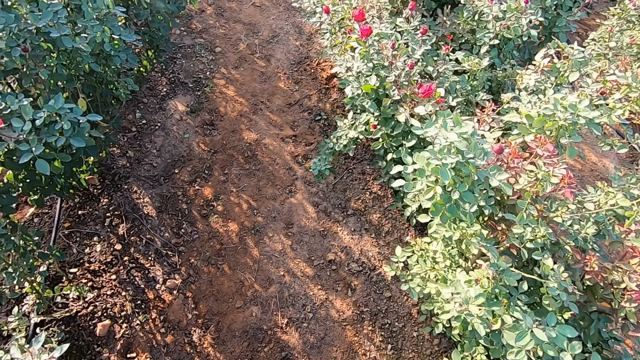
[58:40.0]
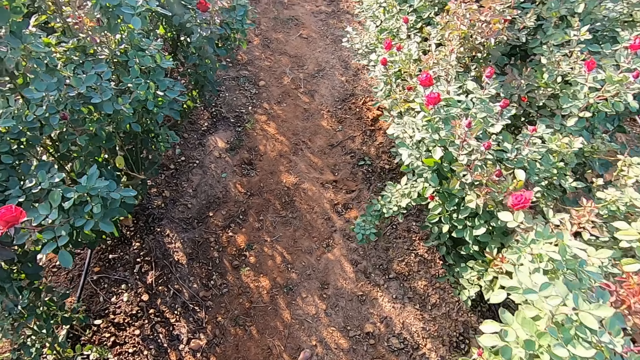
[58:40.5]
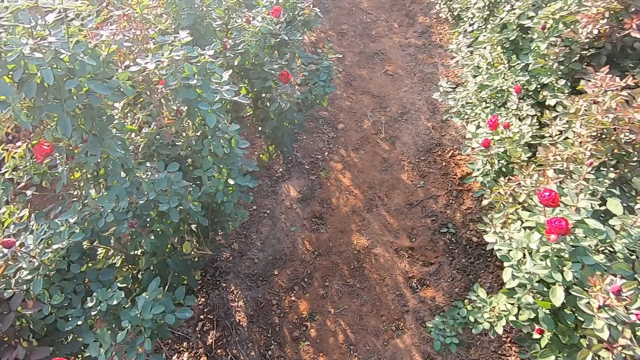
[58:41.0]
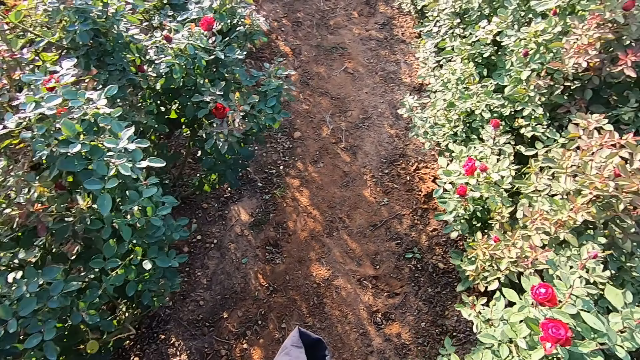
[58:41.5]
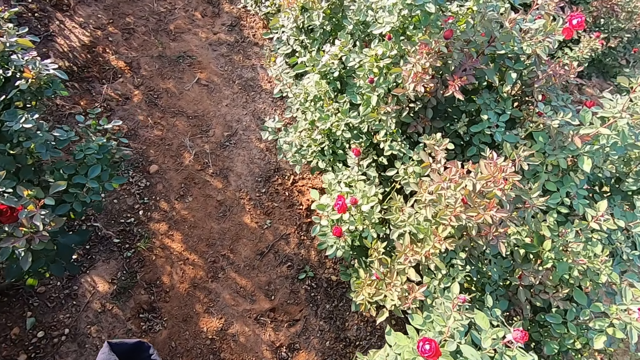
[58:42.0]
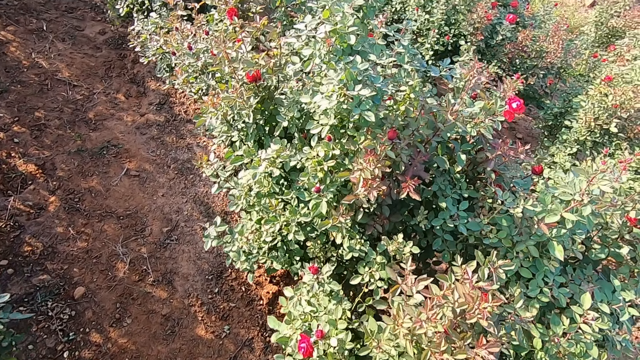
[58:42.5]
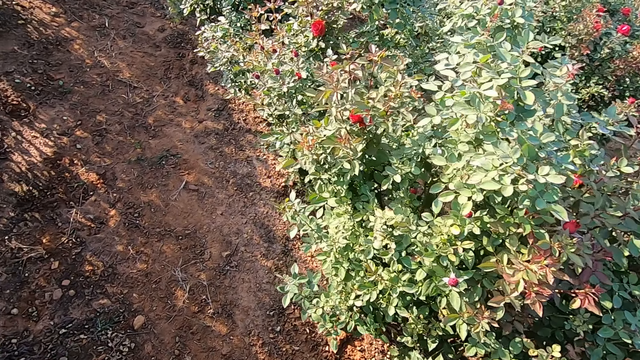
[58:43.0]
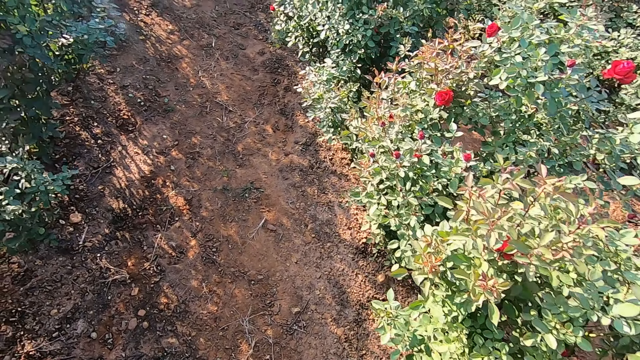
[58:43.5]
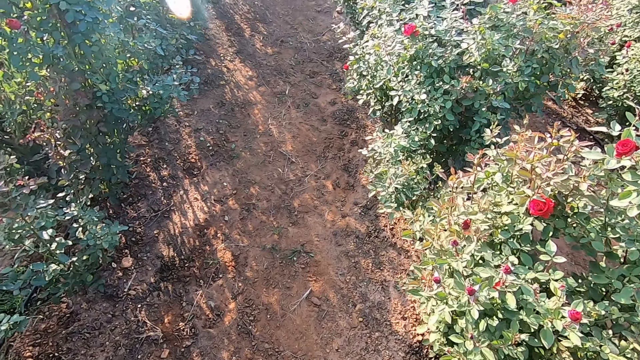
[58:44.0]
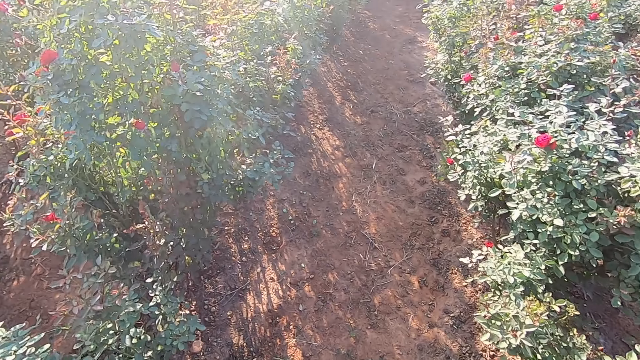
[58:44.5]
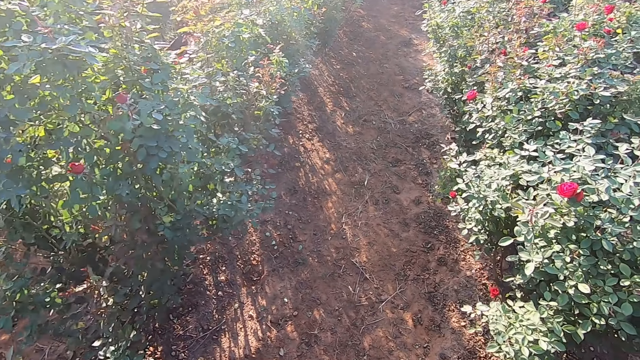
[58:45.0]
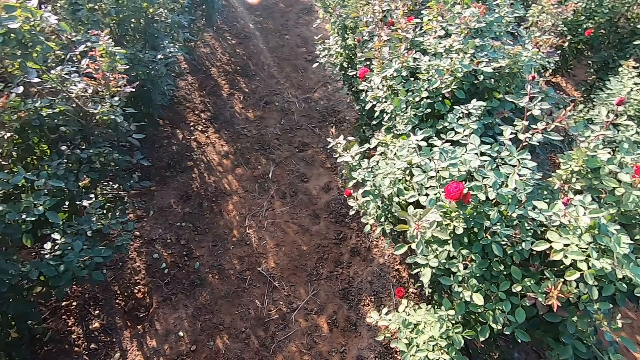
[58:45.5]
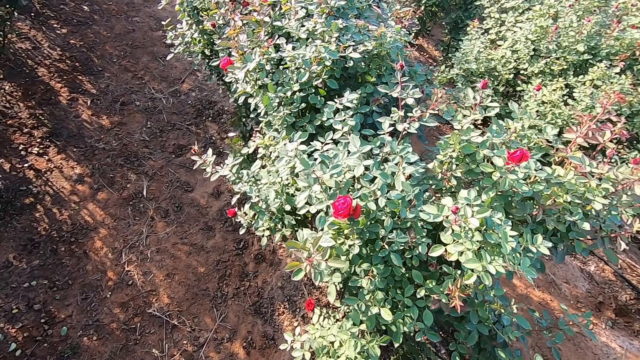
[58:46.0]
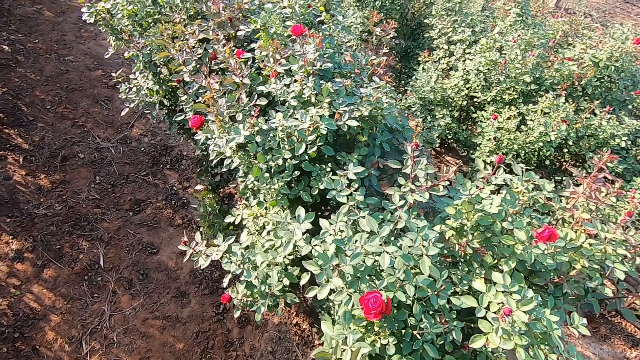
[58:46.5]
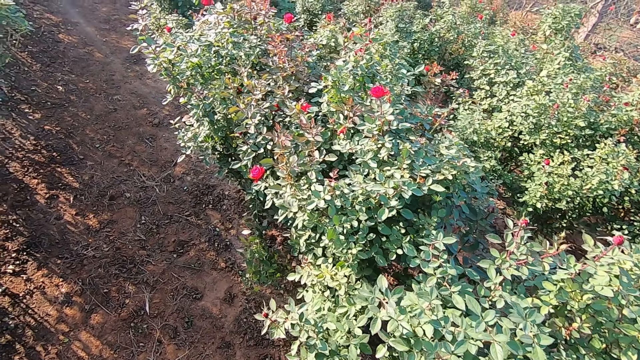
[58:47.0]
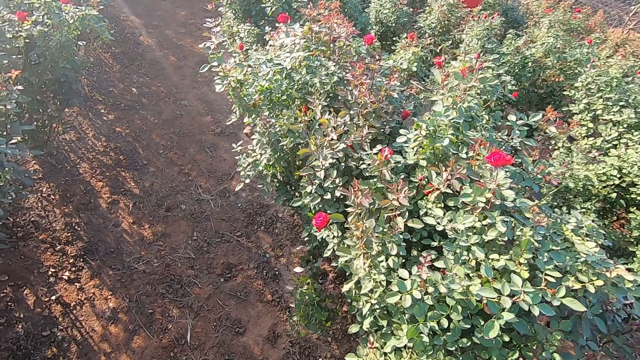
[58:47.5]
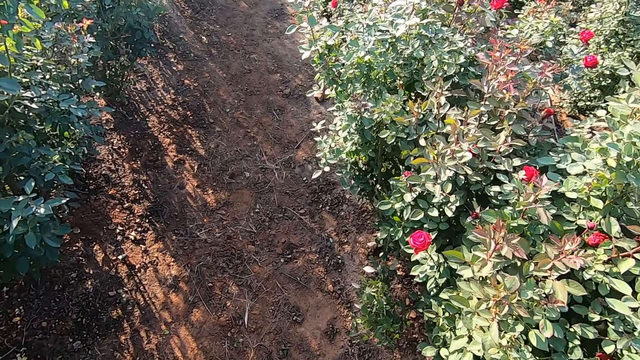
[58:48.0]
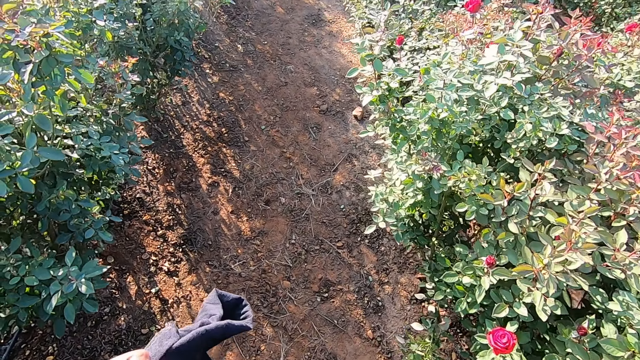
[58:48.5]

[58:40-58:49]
The camera wearer walks in the garden.

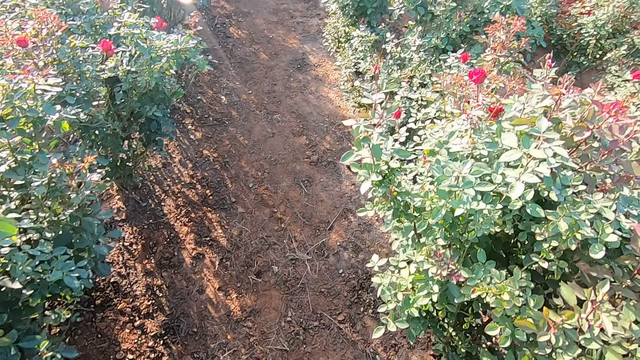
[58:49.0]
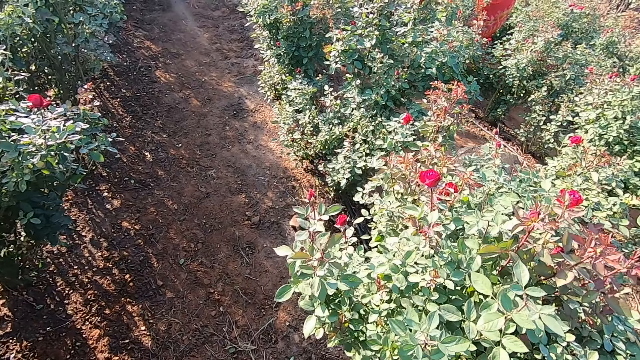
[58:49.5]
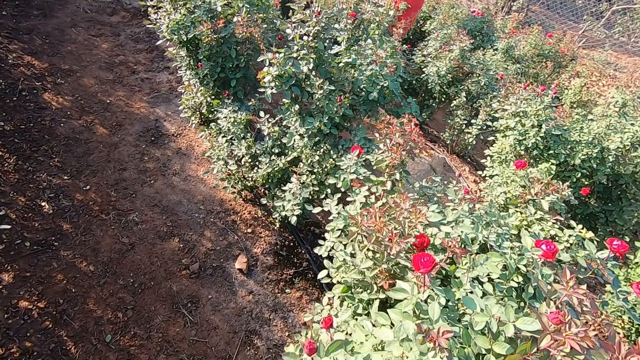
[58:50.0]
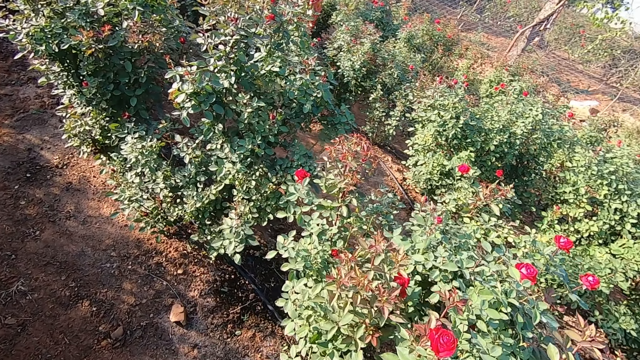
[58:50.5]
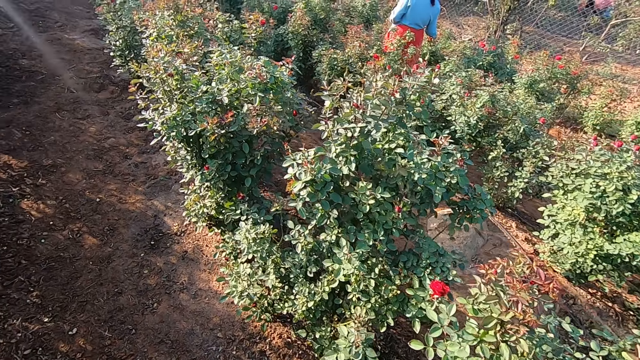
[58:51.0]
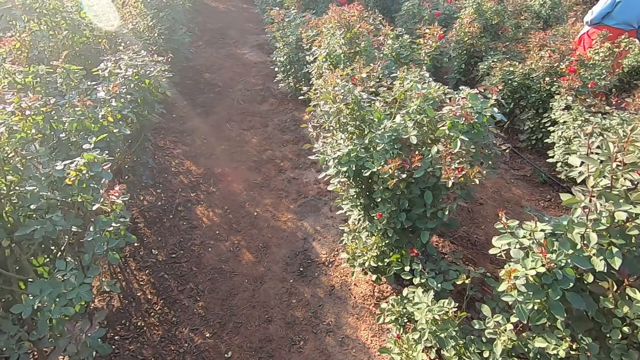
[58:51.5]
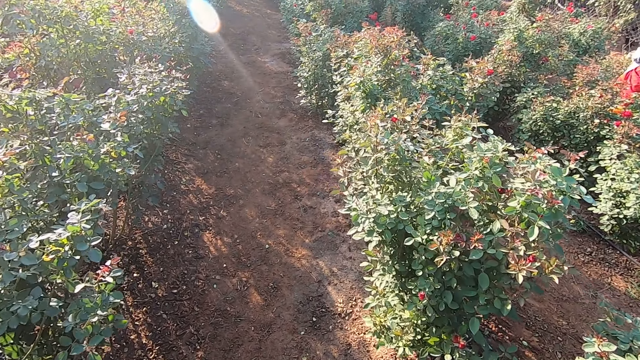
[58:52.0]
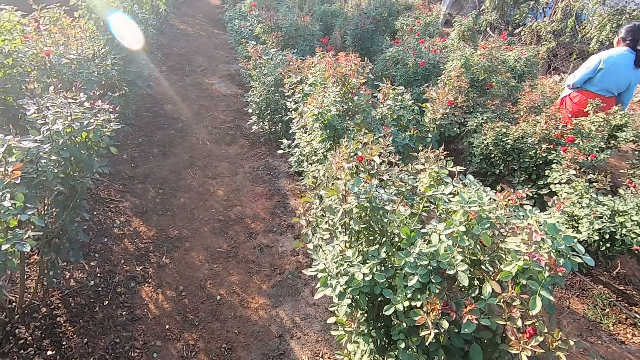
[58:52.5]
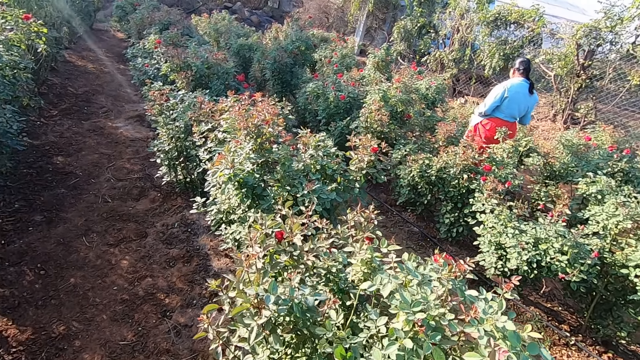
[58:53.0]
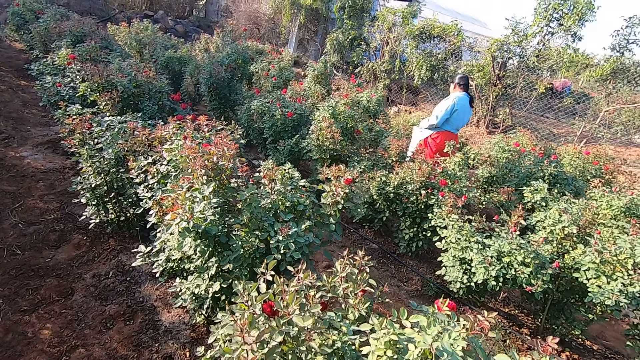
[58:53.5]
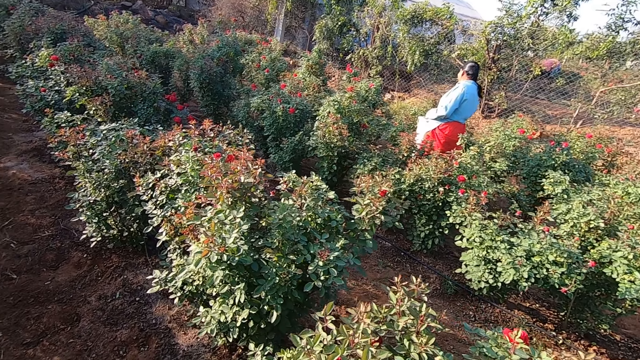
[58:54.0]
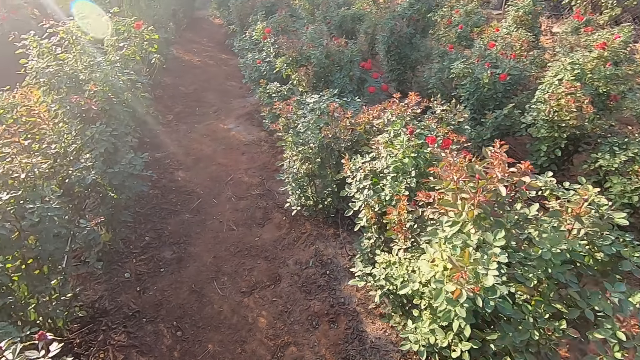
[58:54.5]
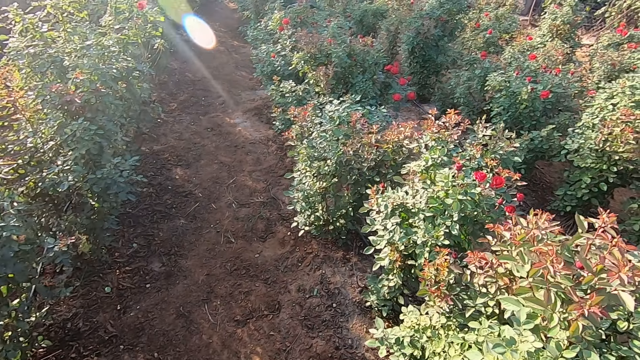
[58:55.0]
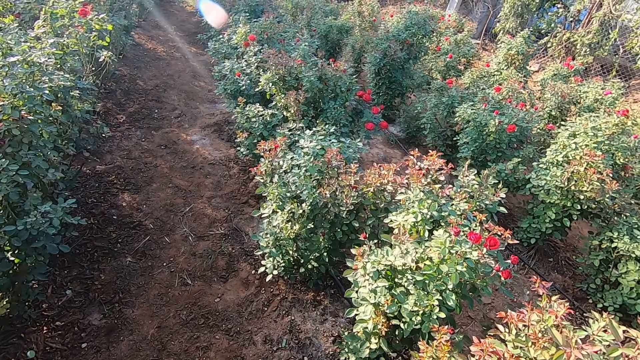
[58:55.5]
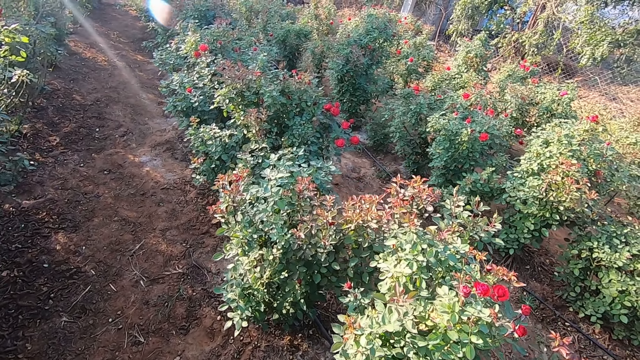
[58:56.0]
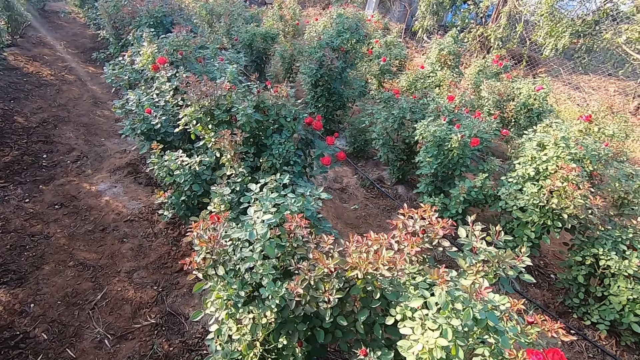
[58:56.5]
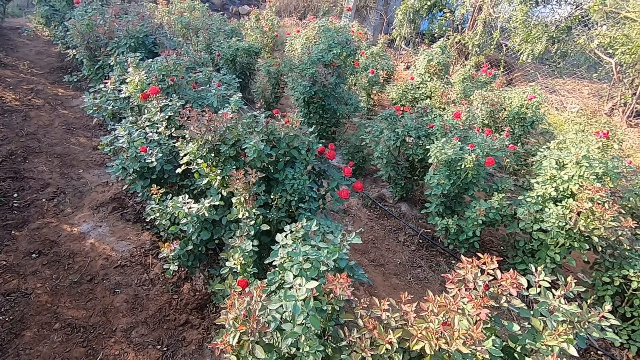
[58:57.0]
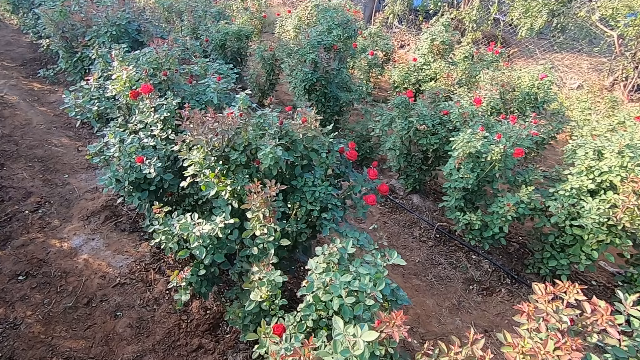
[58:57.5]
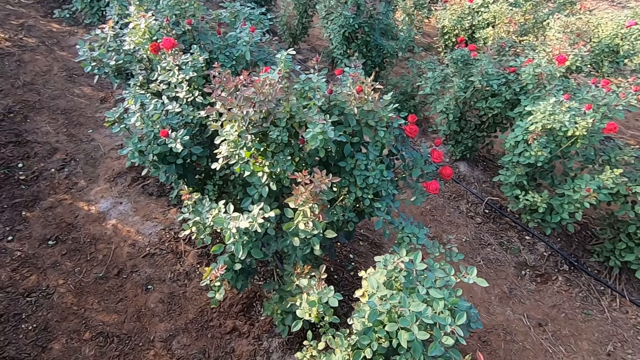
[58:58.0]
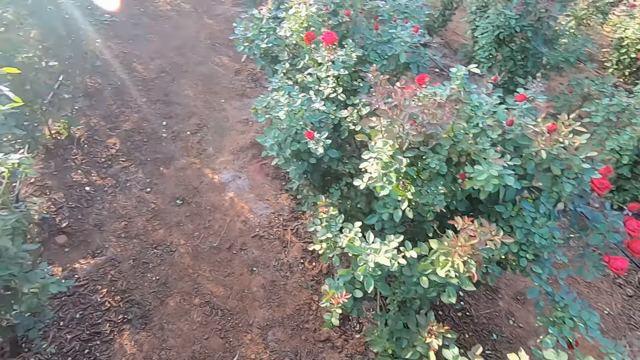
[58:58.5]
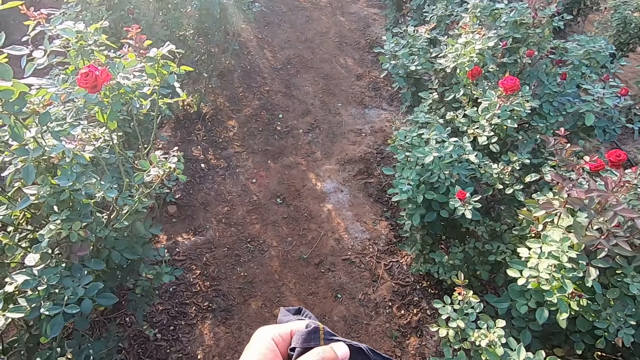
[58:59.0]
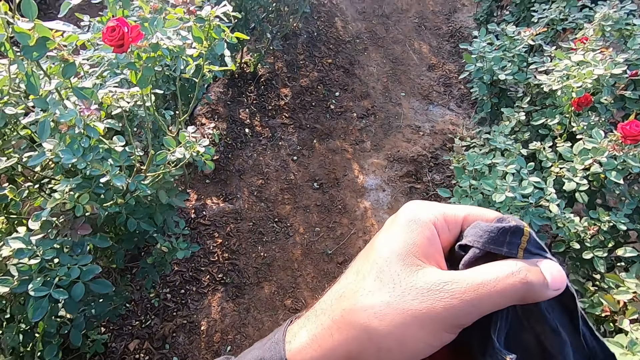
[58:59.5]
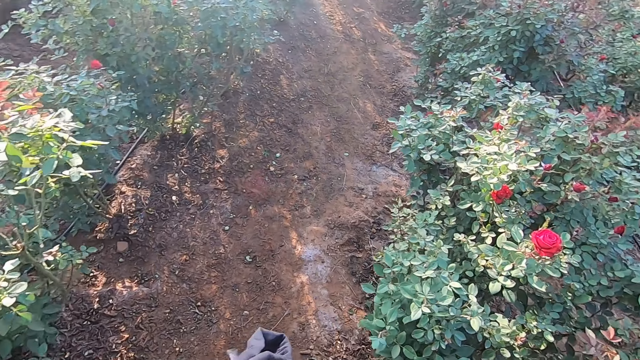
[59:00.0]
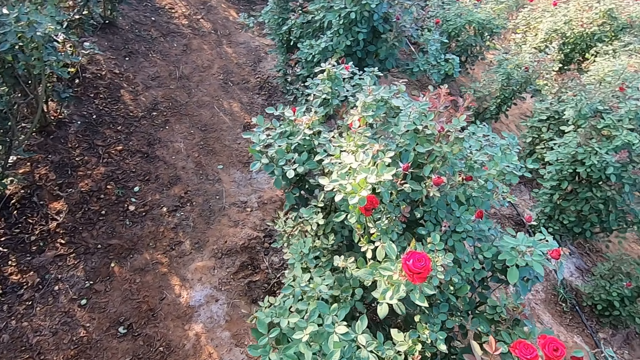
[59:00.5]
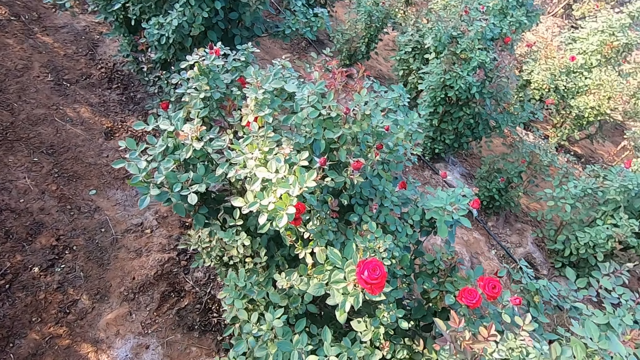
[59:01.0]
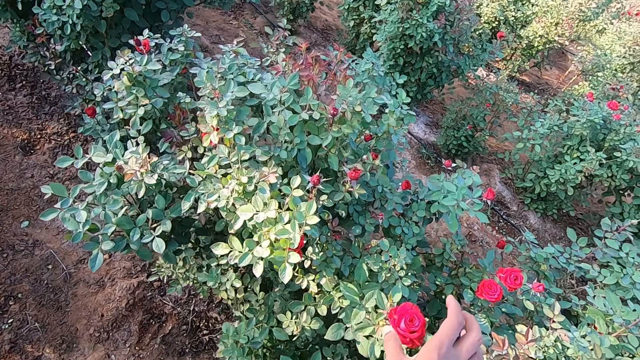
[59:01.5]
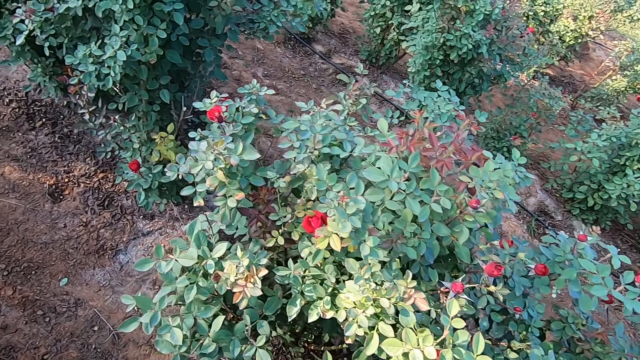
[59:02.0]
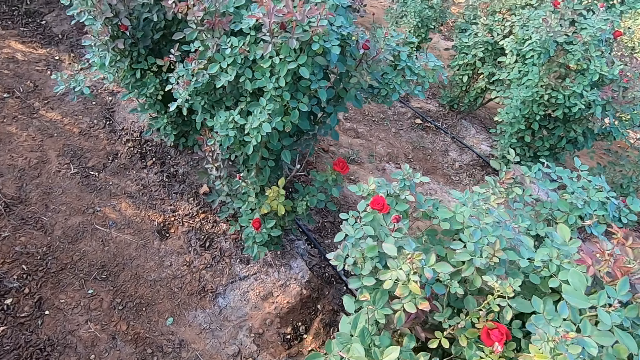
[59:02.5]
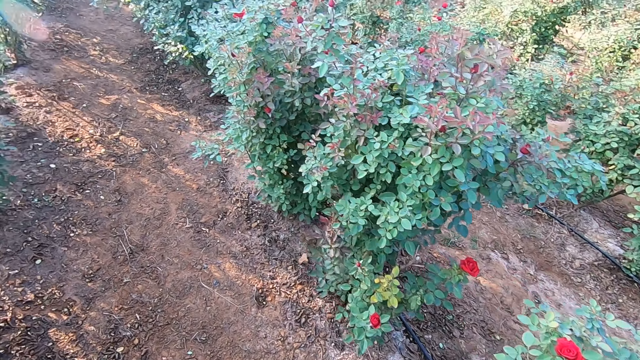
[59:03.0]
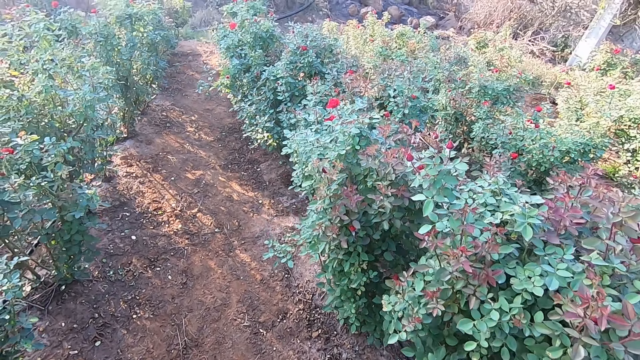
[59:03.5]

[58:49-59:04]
The camera wearer converses with a man or woman. He walks around. He picks a flower from a plant with his right hand.
